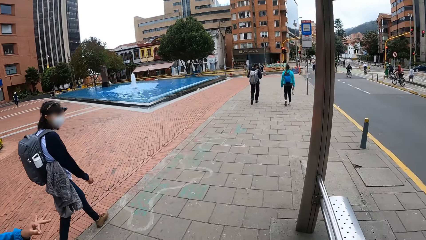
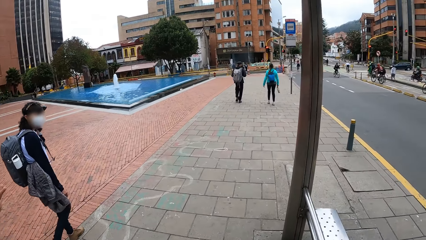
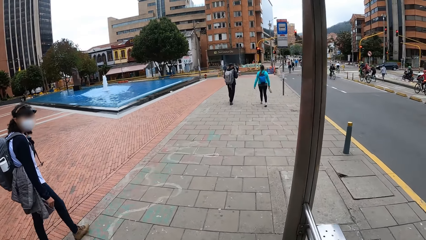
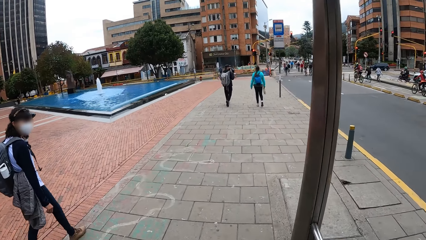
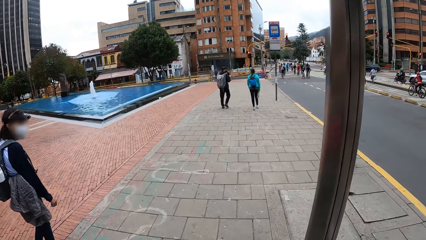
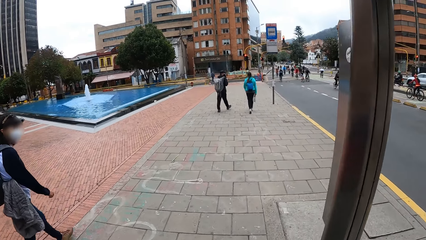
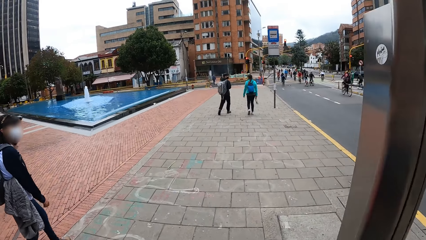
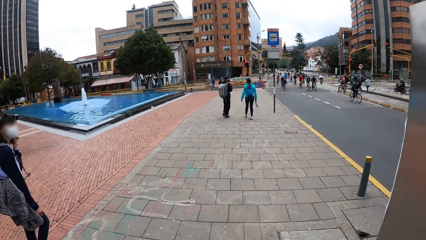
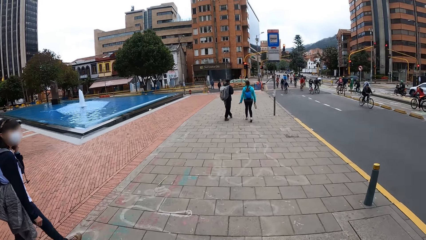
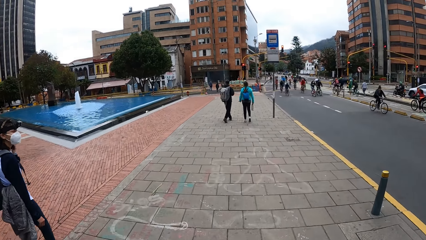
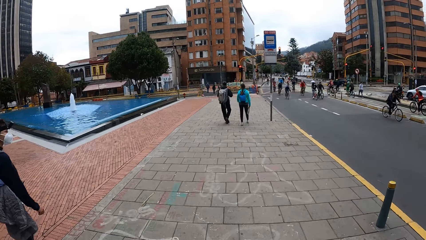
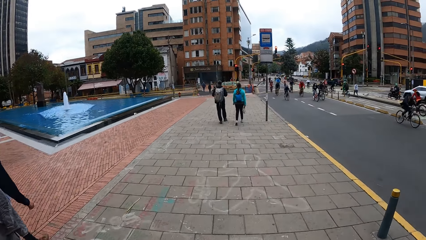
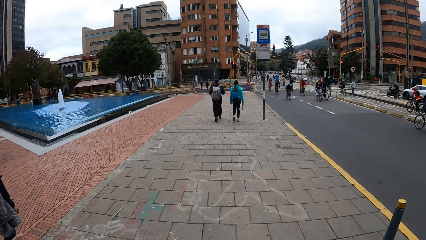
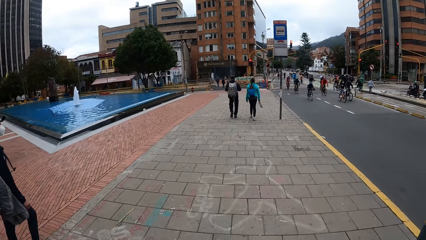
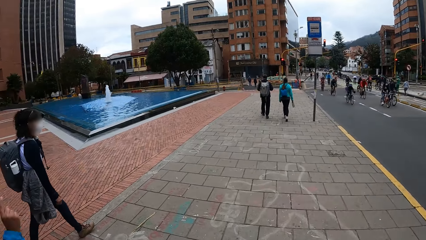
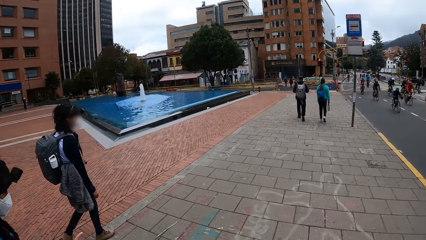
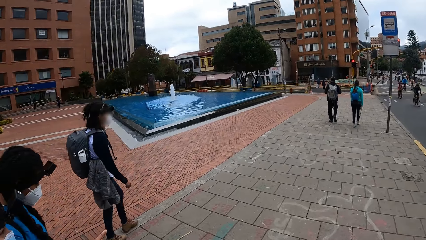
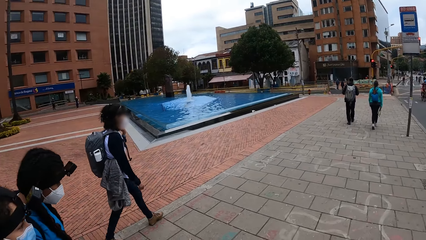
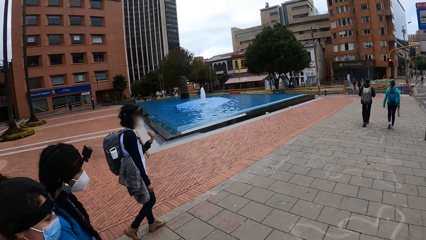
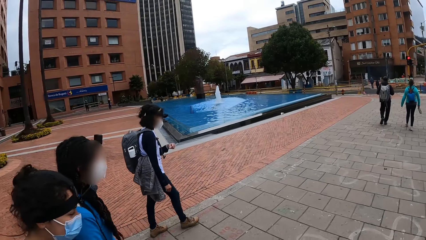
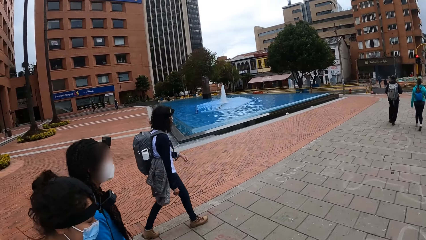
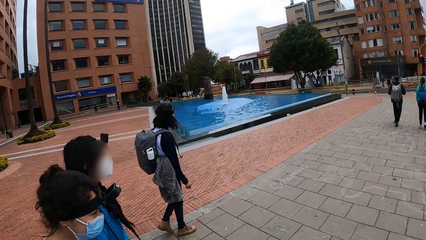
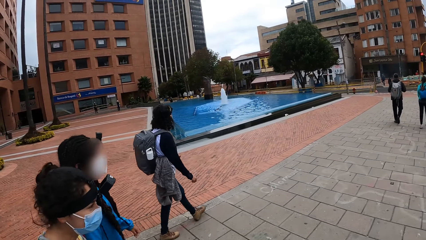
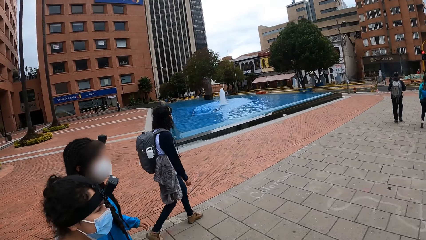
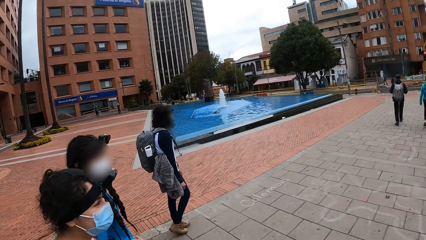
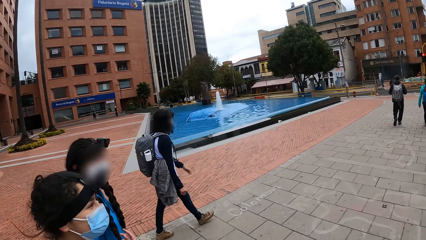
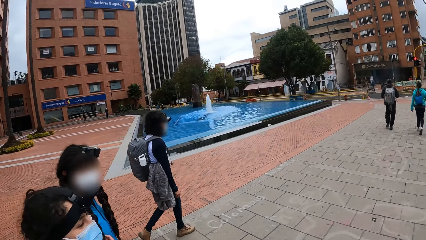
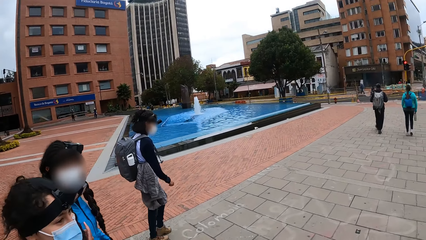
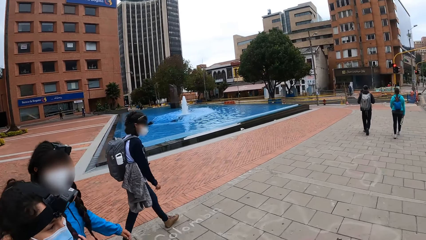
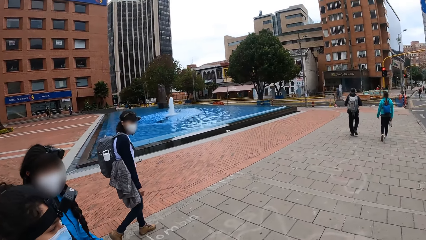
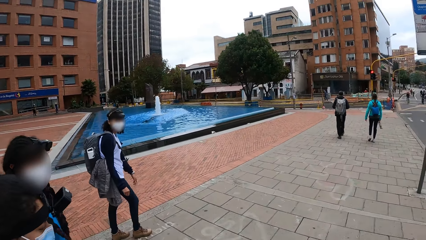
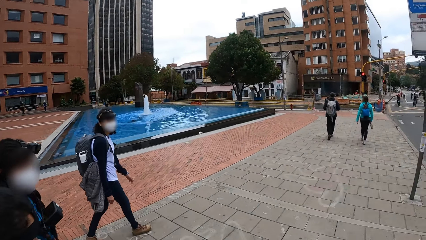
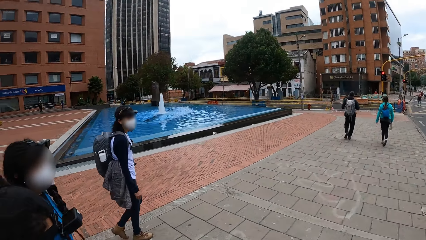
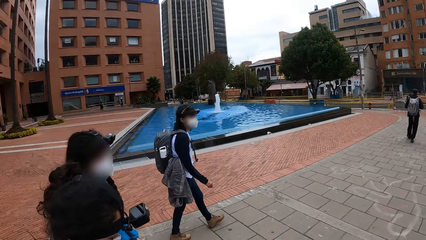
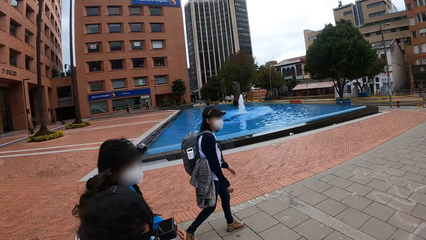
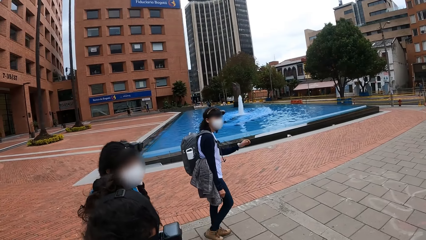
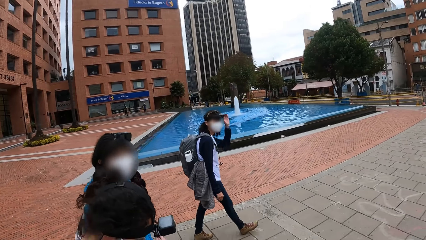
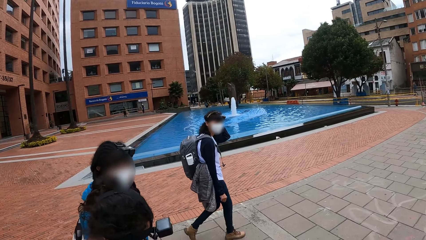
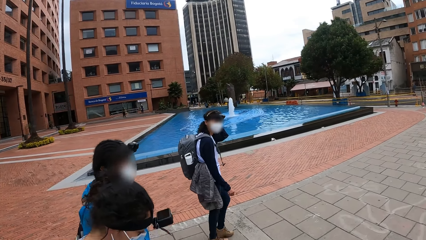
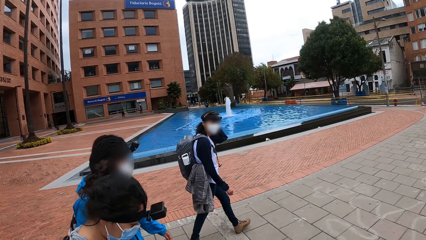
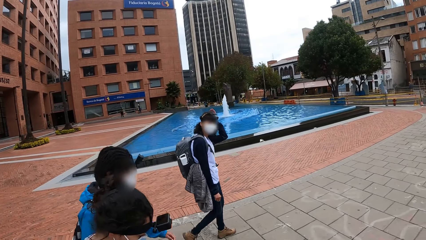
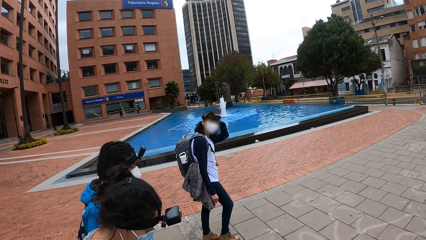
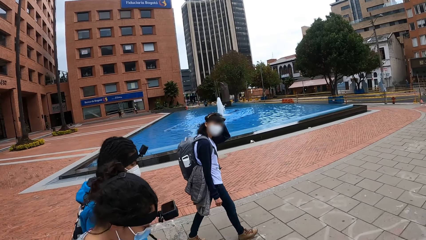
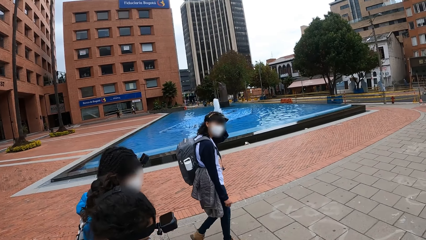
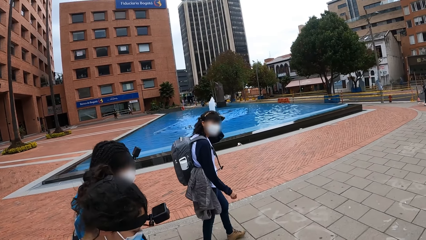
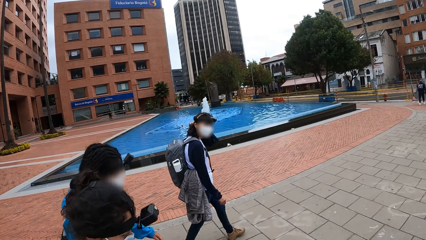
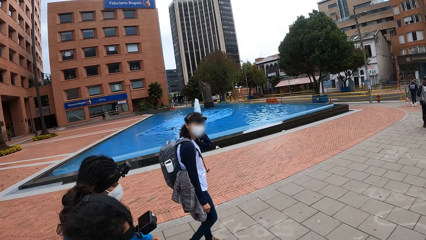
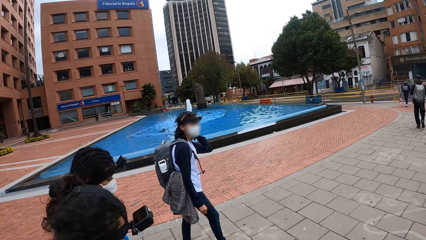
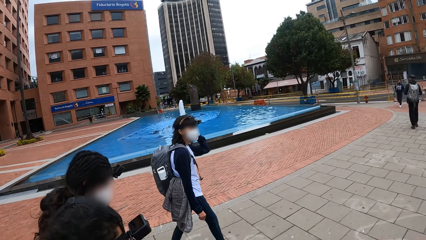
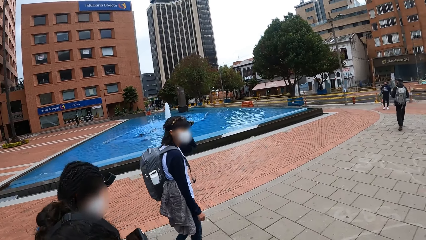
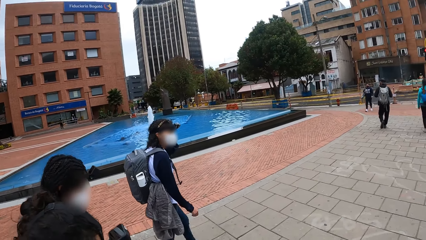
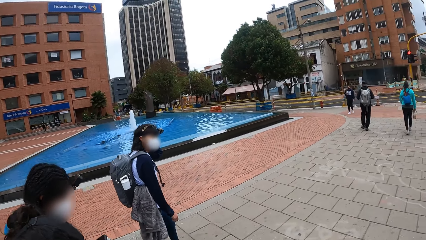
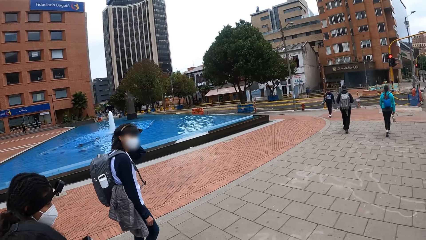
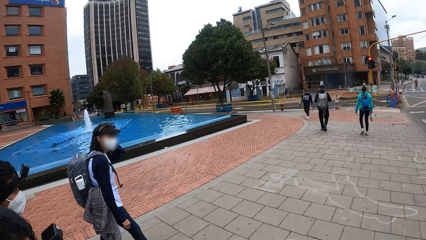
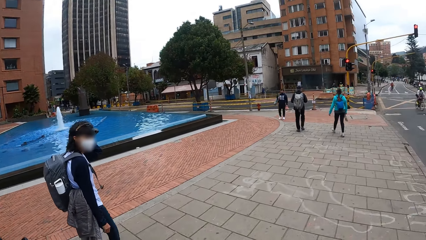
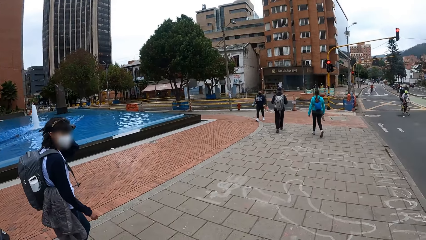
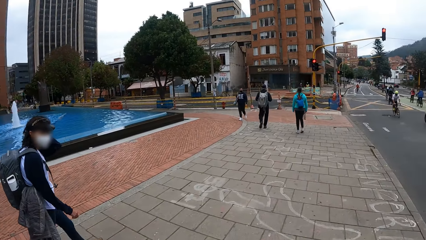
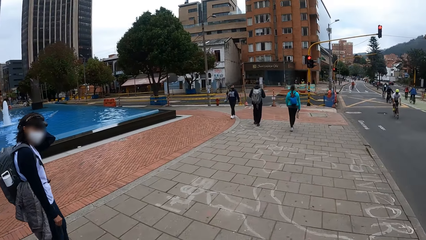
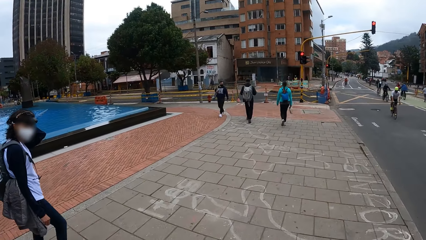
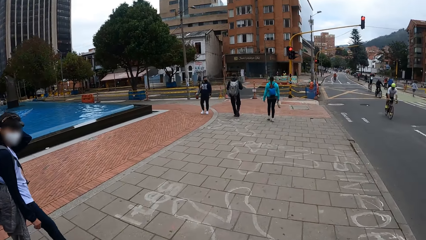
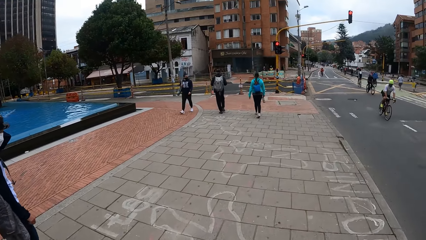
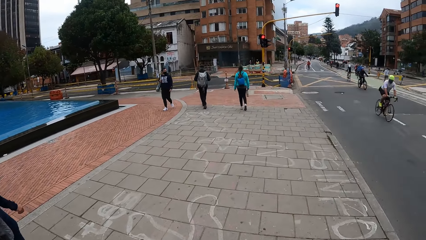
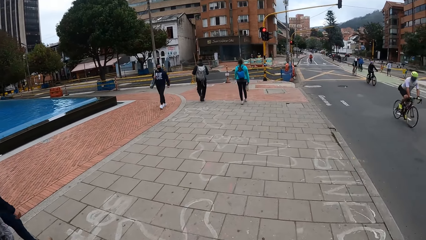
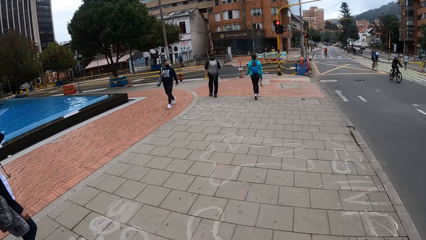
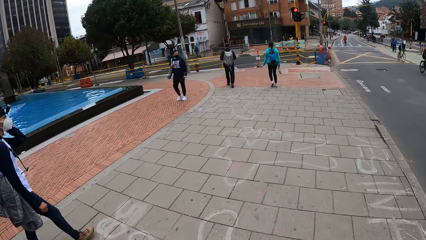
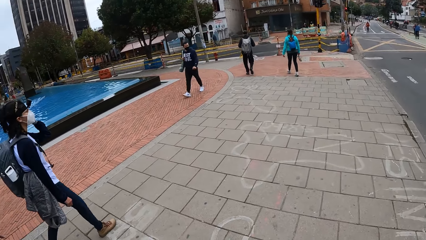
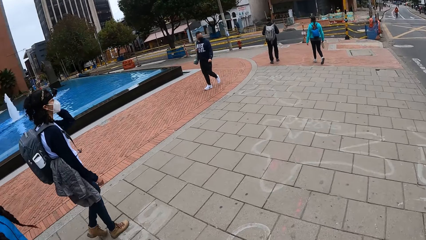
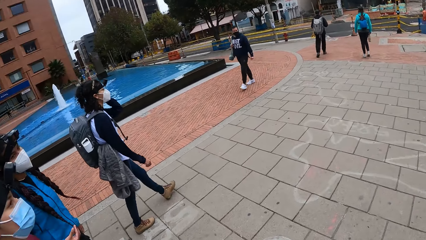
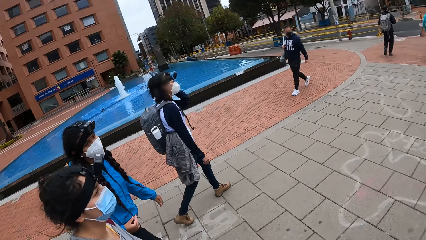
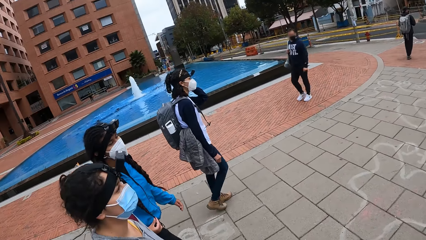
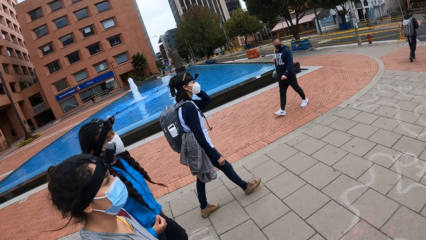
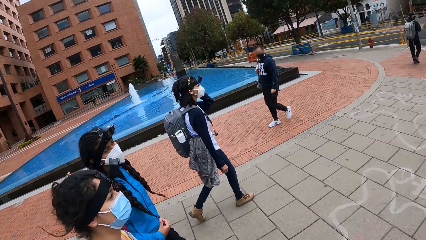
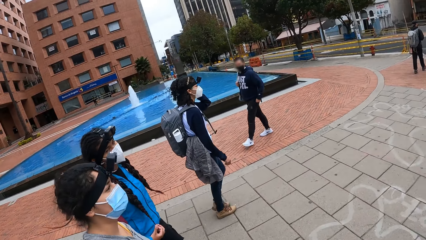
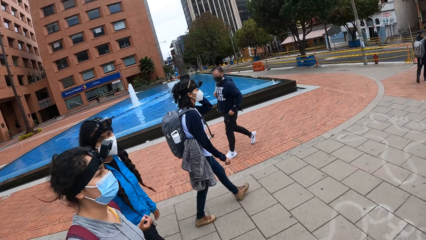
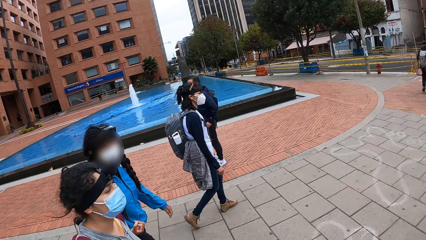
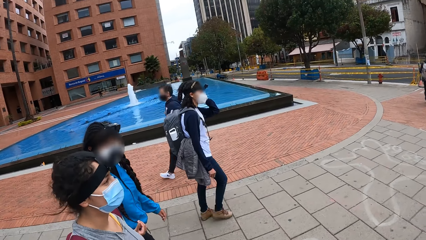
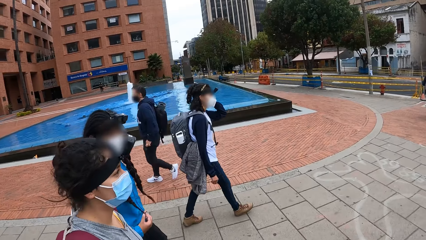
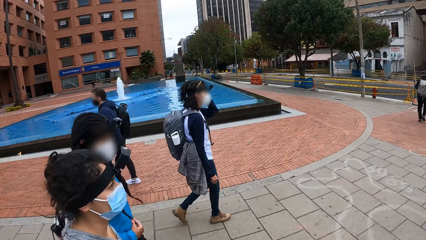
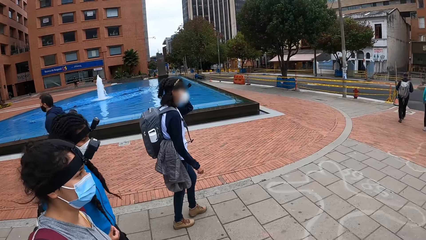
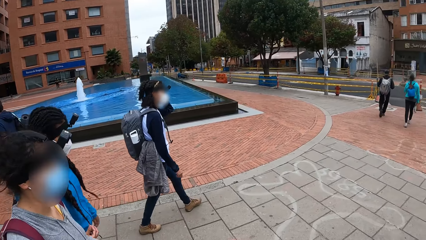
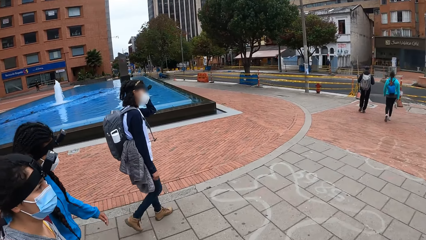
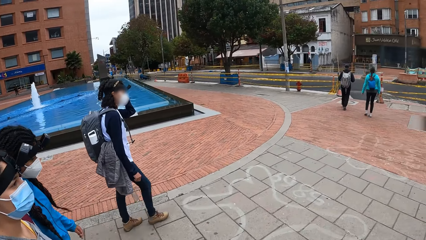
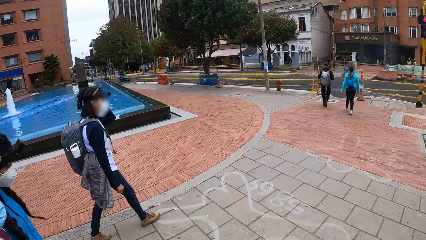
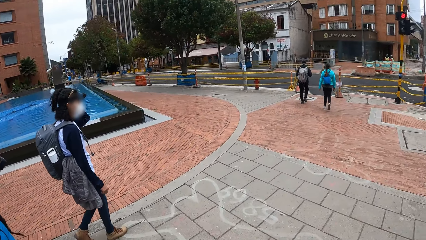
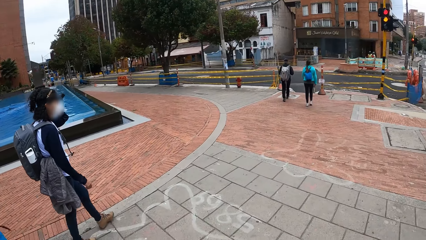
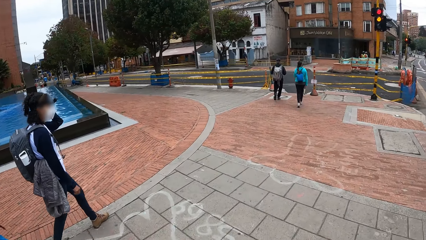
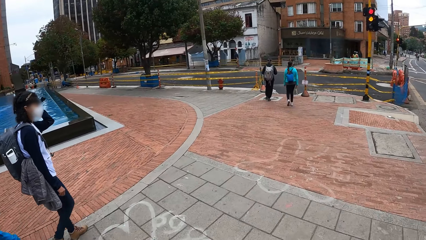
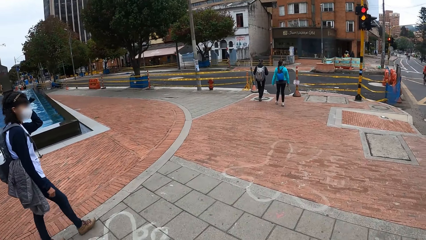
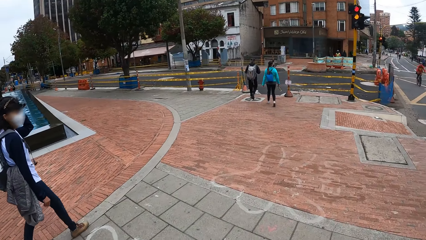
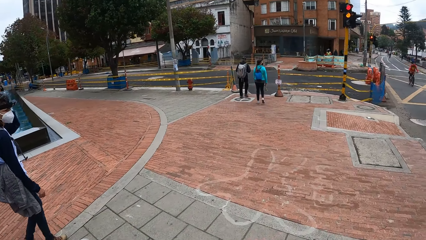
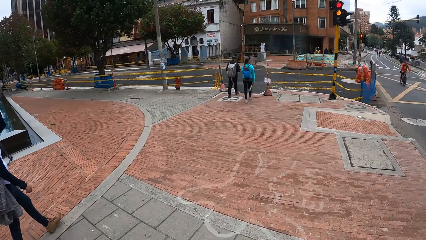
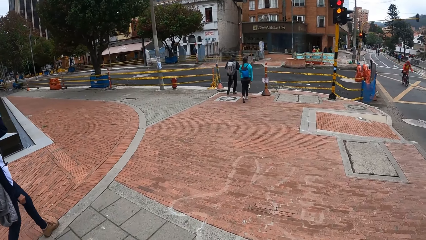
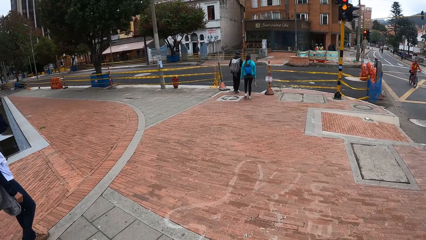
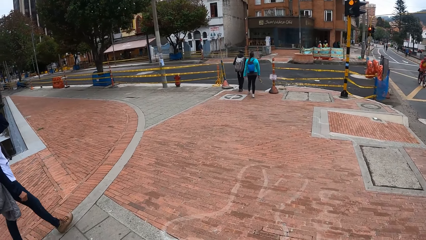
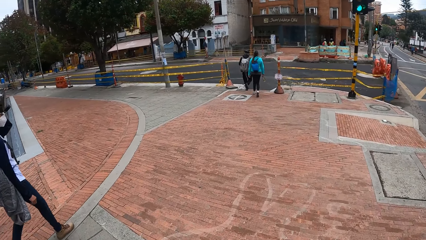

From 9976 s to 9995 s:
The woman touches her hair with her left hand.
